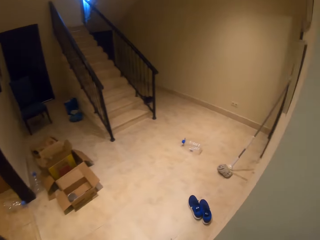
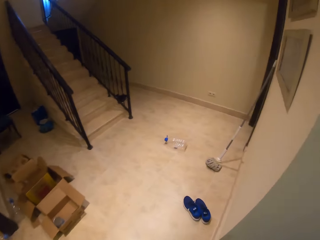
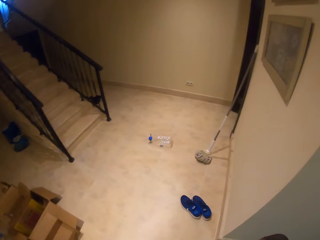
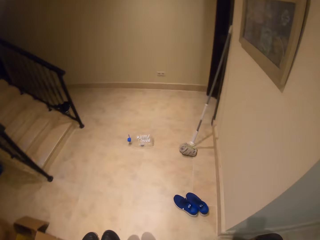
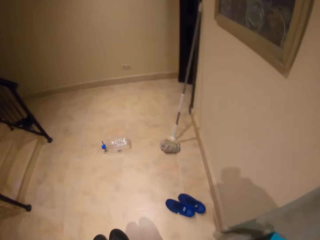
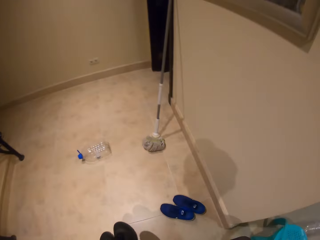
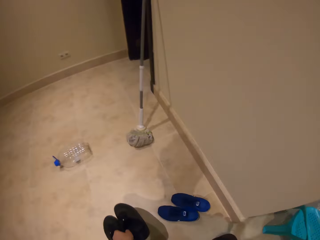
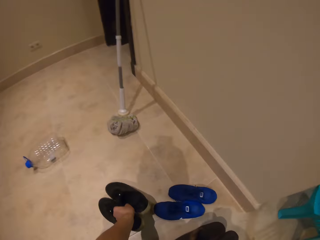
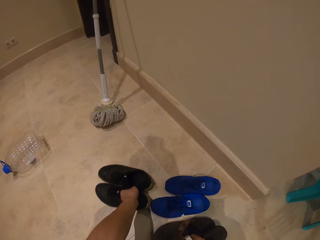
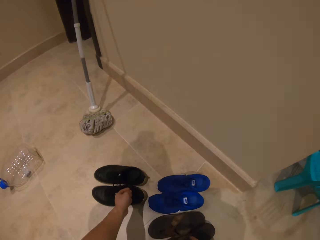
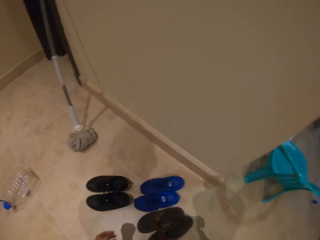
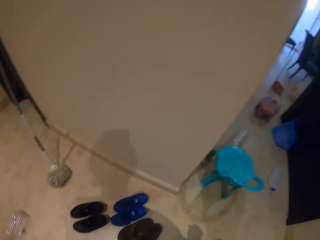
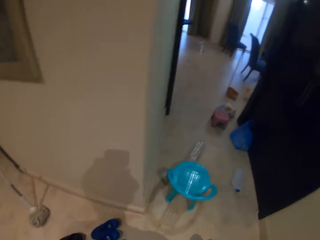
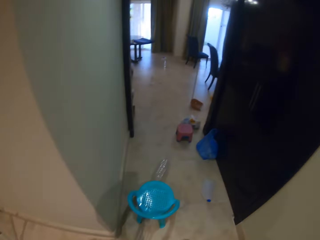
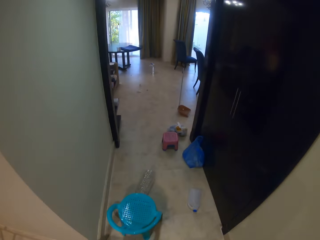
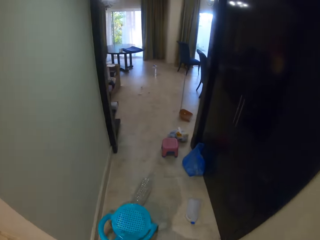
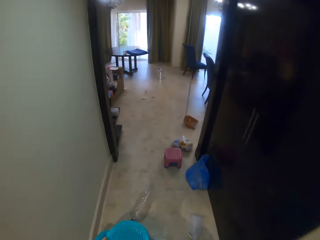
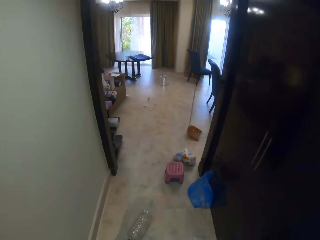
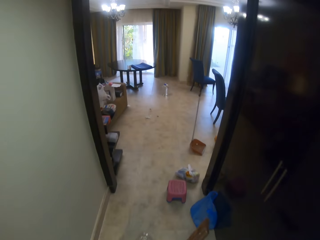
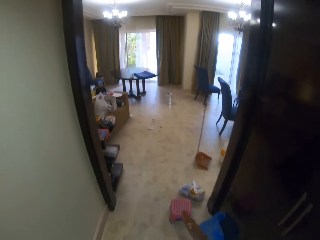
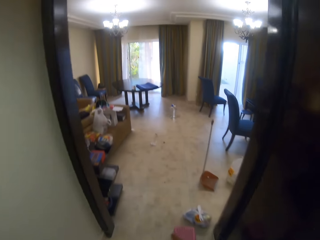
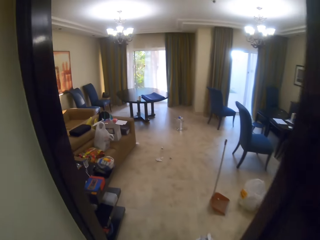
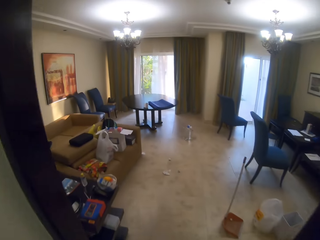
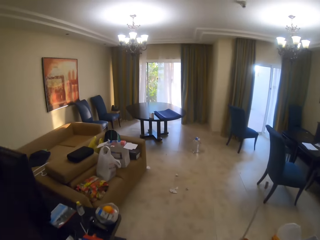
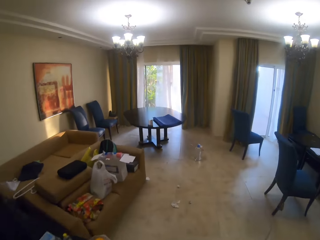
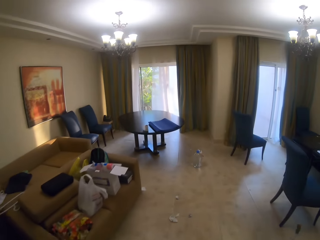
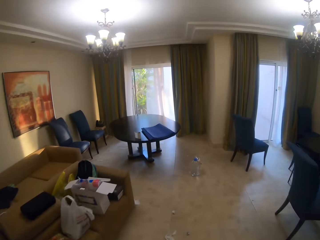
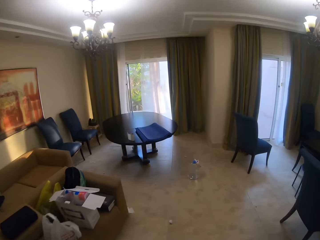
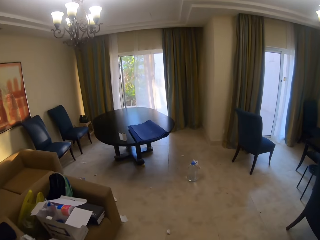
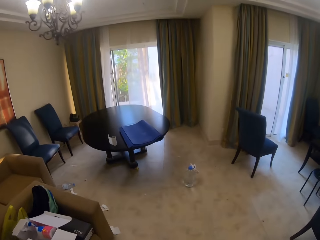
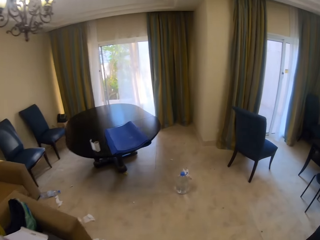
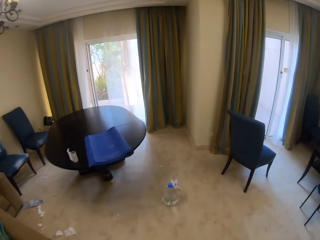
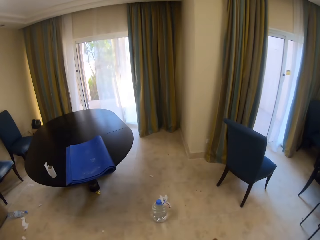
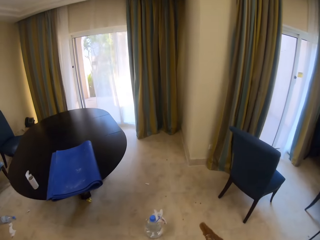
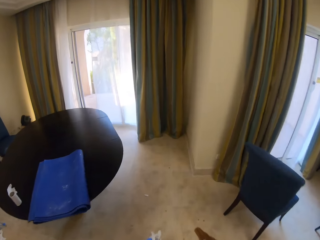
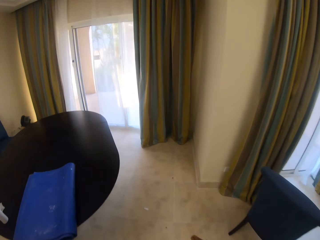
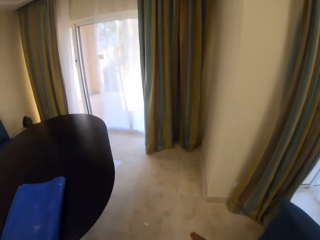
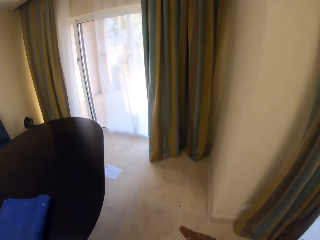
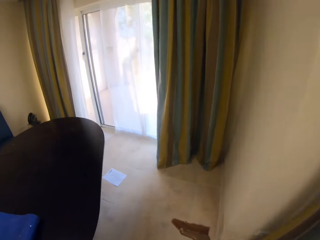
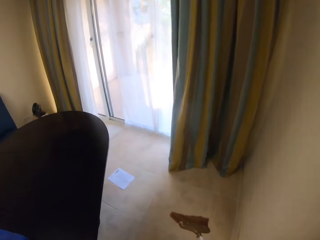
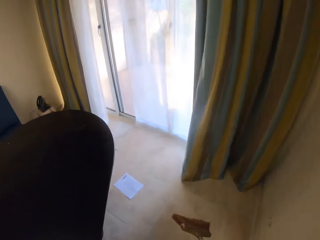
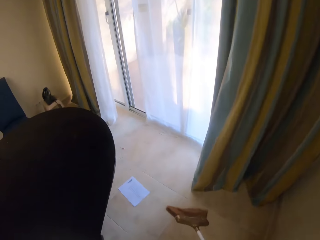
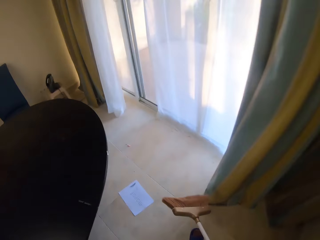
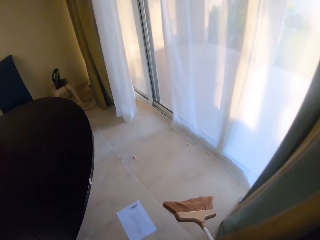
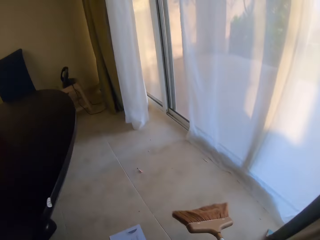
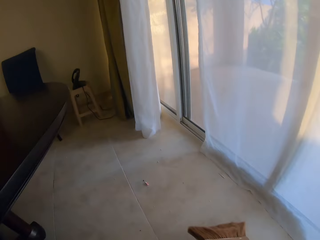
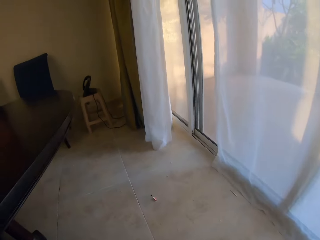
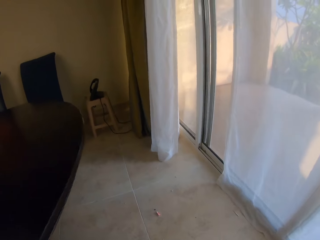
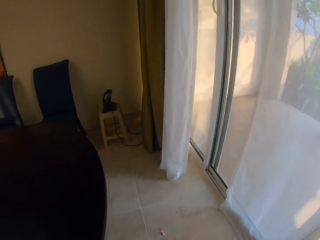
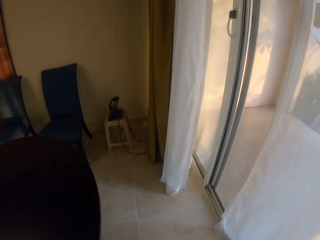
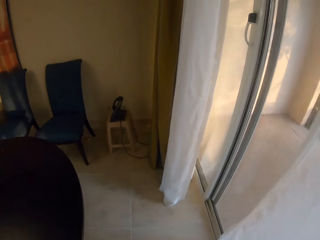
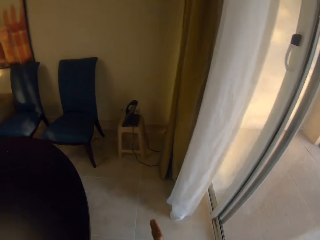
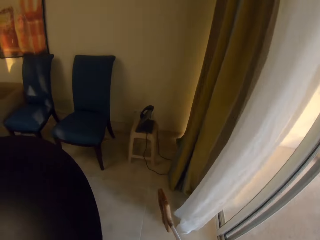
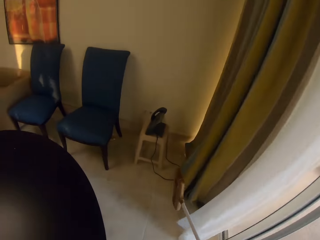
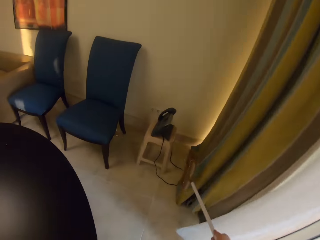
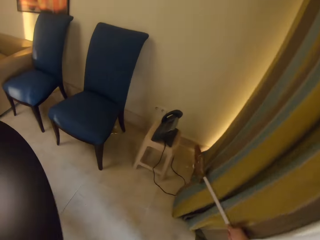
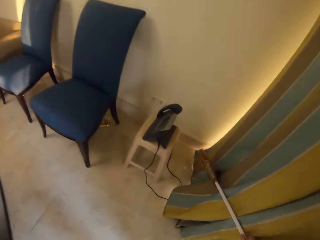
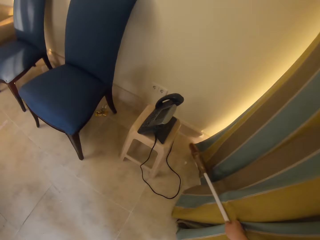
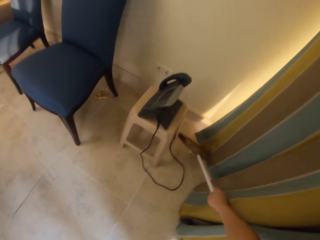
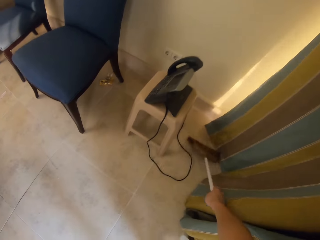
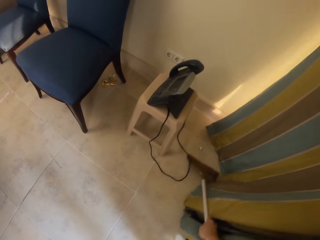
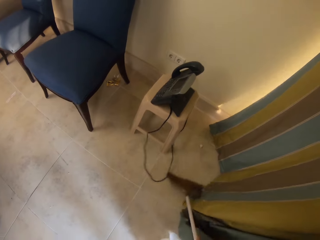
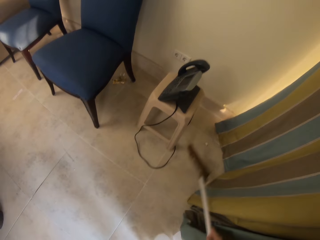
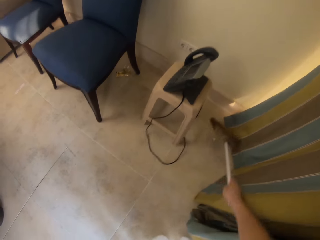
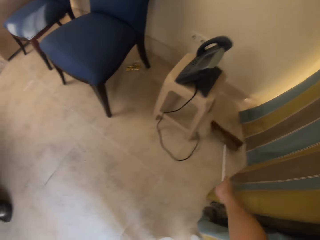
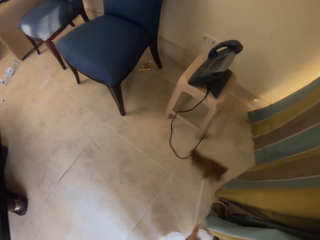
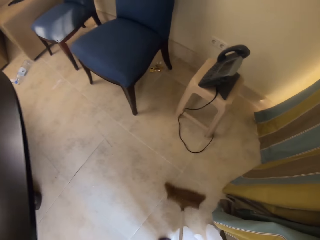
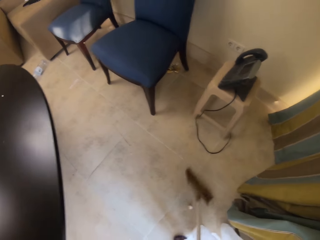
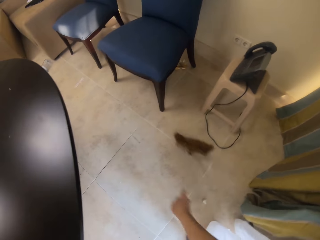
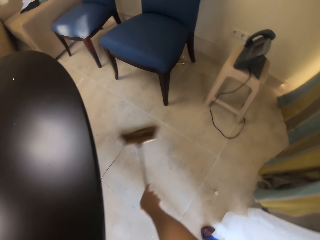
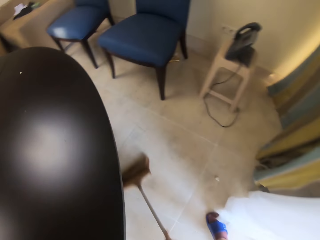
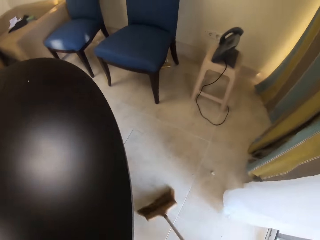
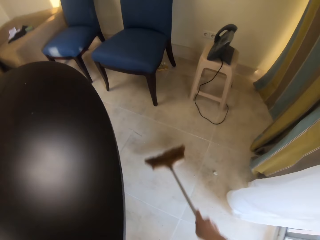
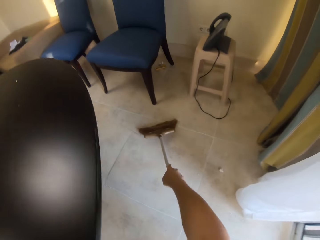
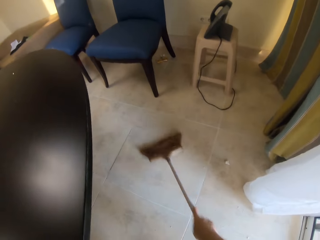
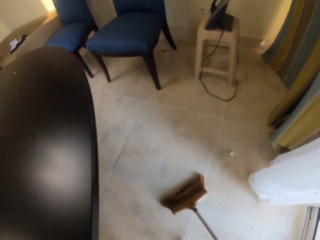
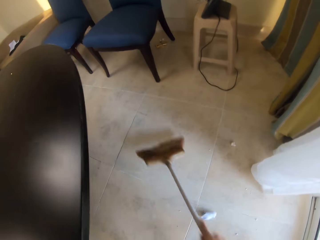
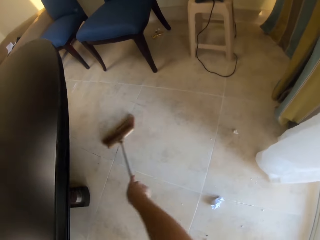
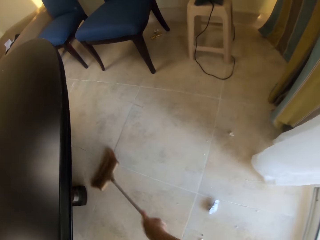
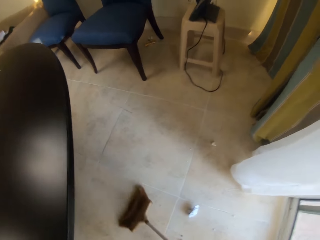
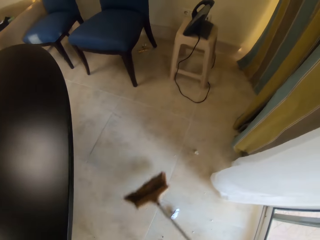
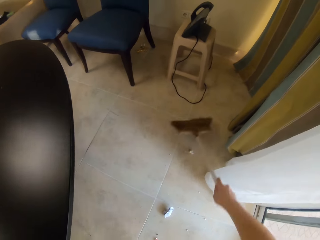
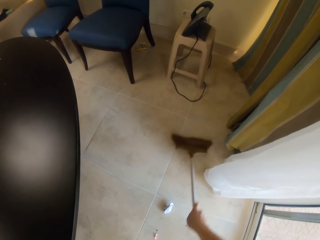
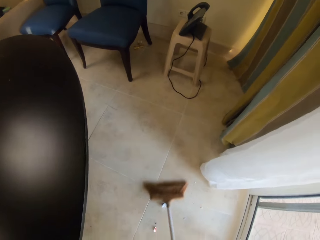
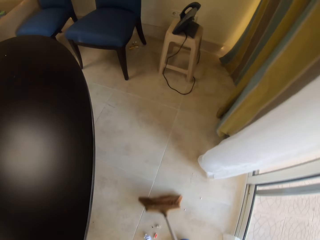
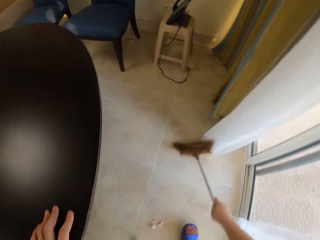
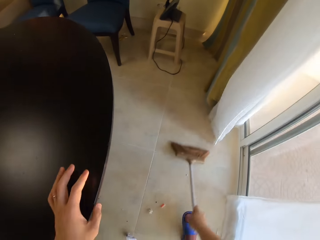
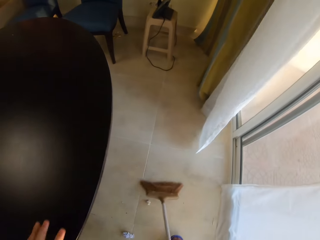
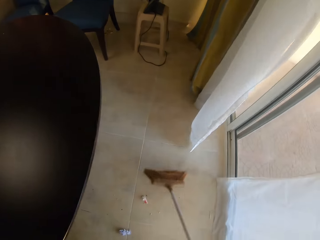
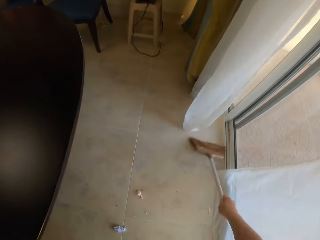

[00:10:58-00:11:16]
The camera wearer walks in the room. They turn right, put the shoes and sandals on the floor, turn left, and walk forward. They enter the living room. They sweep the floor. They collect some litter together.
